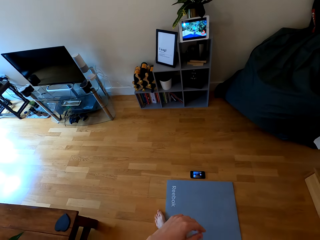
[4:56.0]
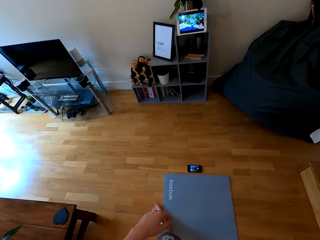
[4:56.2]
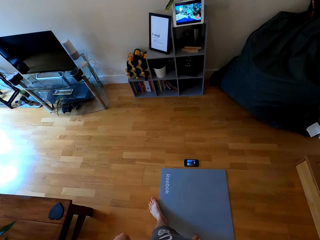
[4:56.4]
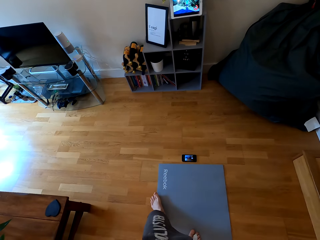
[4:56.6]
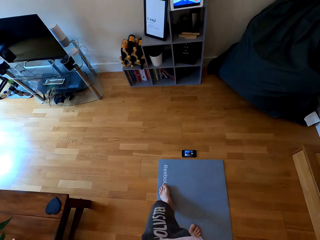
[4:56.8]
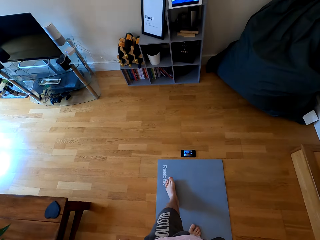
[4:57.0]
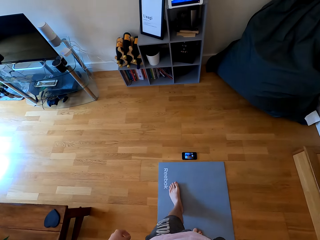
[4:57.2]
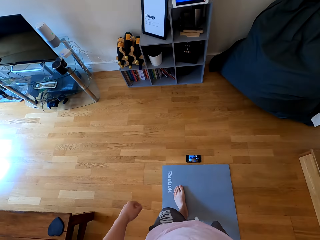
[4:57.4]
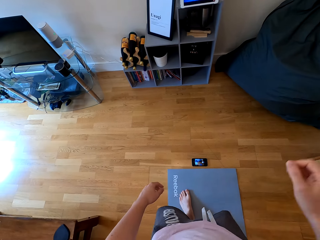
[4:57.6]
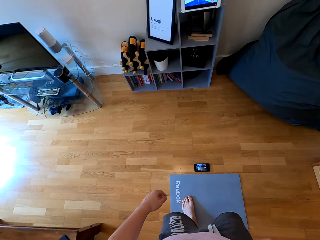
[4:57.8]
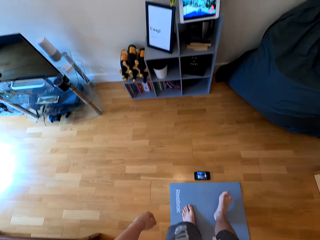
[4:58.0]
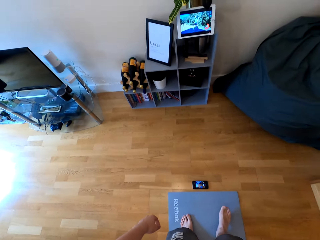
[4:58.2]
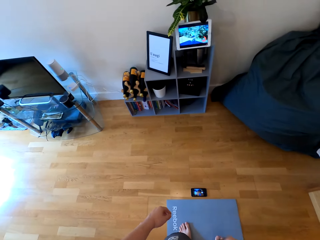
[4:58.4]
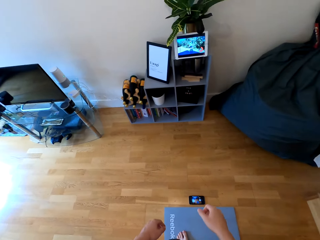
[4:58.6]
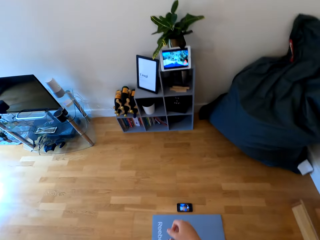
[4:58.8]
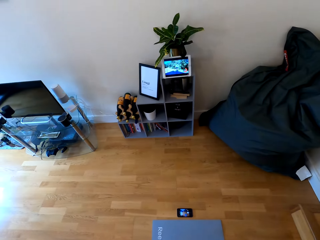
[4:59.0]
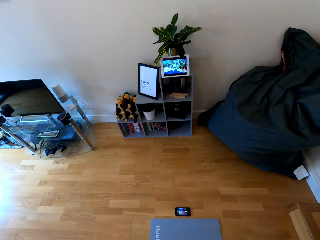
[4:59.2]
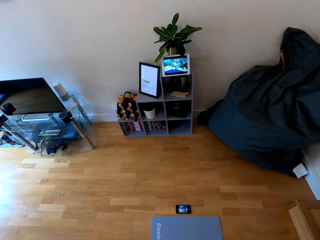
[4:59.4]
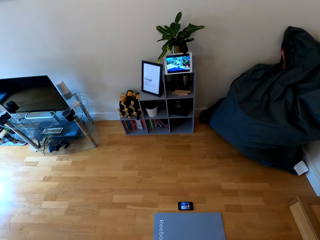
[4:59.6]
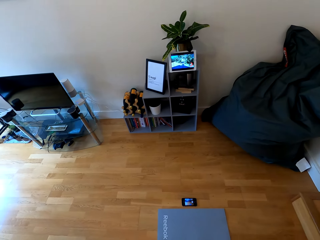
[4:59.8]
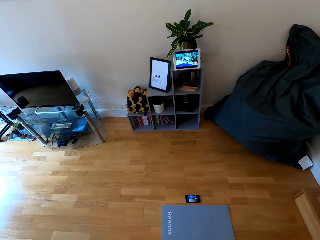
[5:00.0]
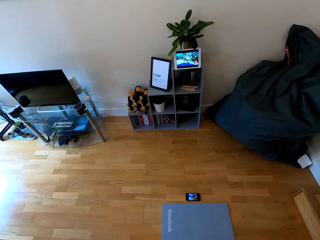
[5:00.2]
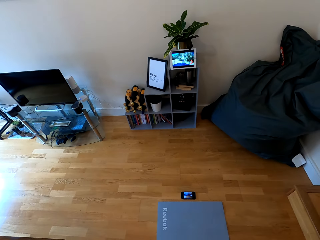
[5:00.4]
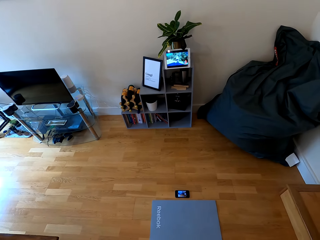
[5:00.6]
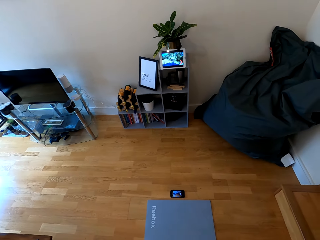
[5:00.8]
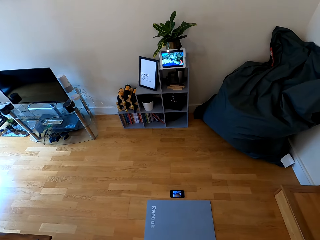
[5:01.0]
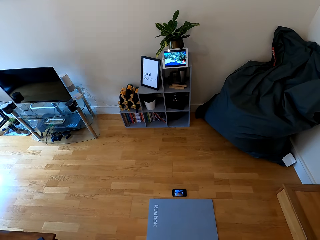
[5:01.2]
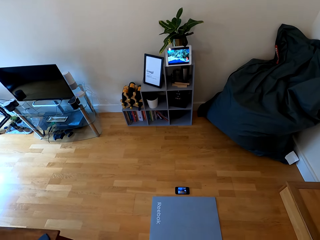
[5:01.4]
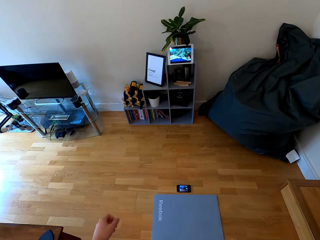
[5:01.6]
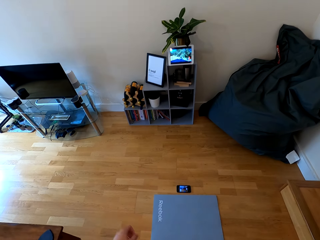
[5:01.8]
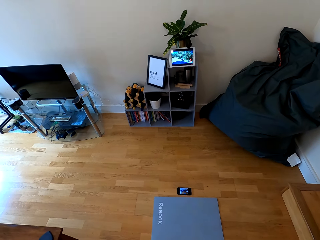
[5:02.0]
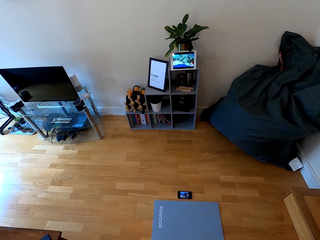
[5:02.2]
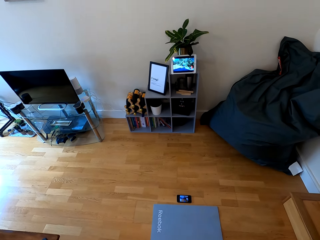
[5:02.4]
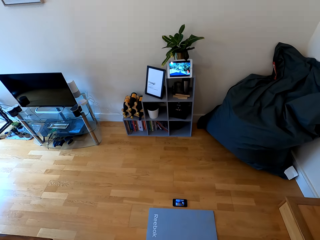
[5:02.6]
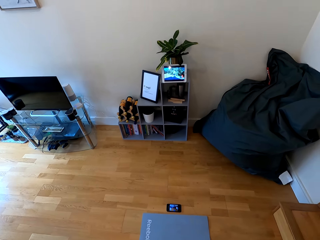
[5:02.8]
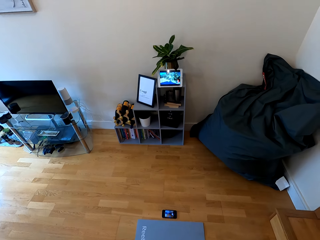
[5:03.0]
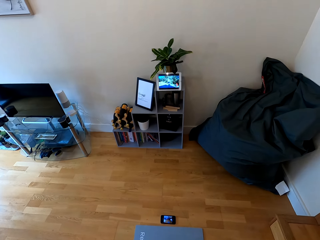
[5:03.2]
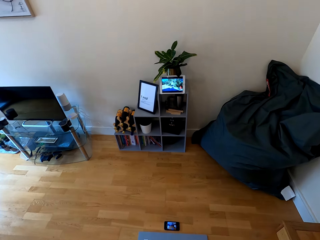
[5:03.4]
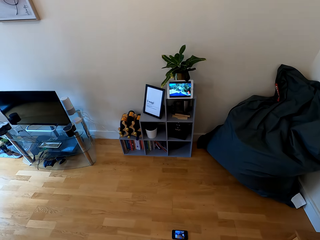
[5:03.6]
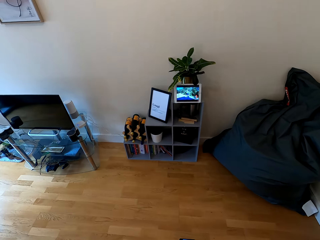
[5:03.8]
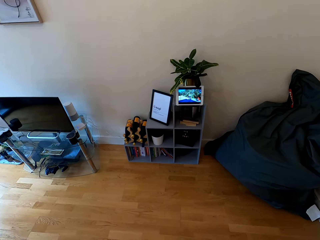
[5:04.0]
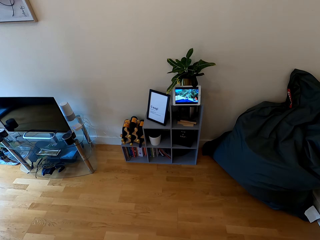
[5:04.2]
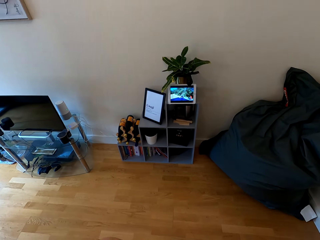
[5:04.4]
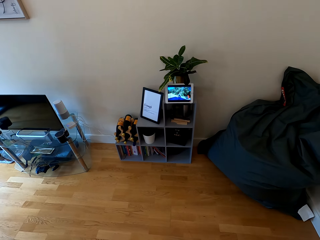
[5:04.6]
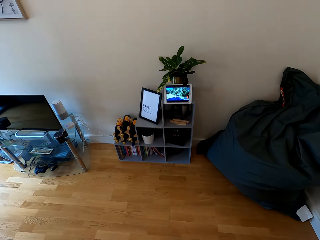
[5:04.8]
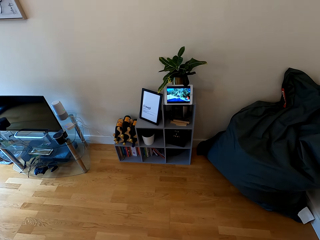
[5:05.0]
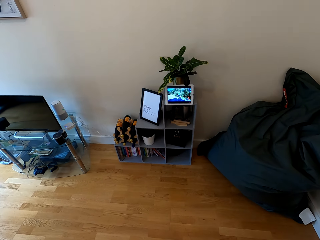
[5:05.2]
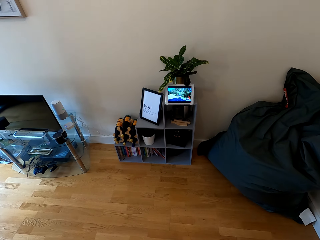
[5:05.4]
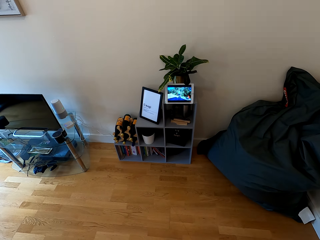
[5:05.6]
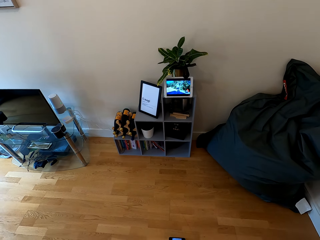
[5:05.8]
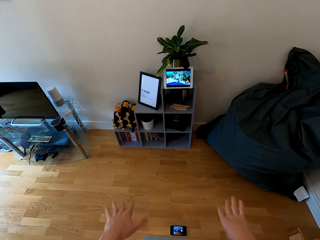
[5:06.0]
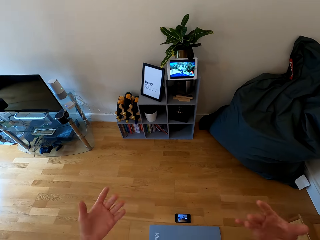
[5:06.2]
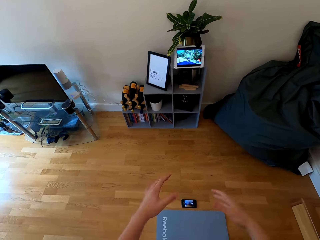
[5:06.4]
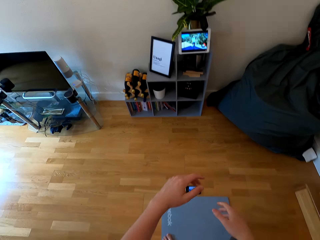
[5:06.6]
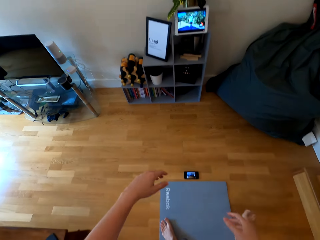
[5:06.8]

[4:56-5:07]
The camera wearer looks at the tablet.

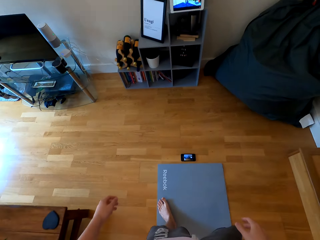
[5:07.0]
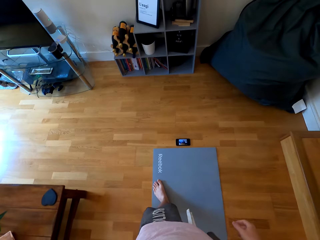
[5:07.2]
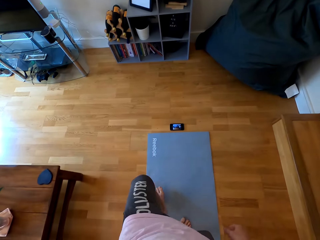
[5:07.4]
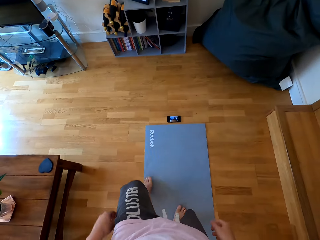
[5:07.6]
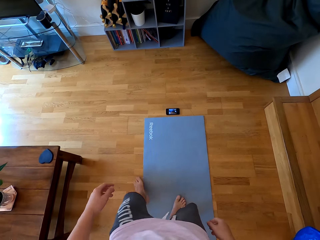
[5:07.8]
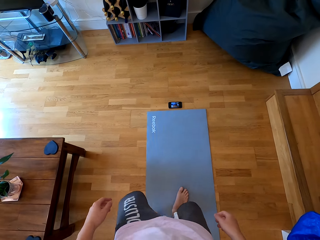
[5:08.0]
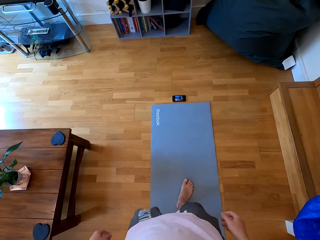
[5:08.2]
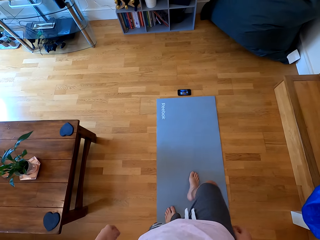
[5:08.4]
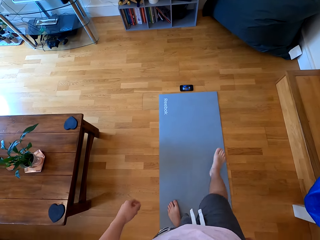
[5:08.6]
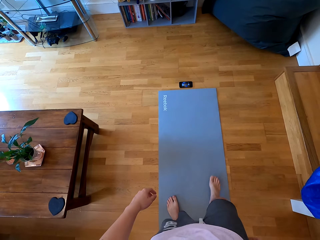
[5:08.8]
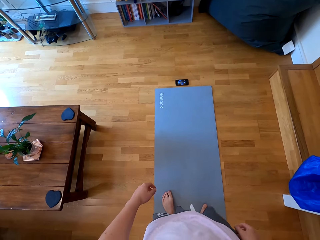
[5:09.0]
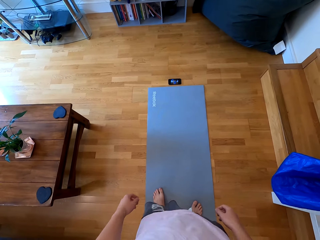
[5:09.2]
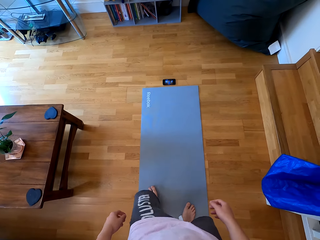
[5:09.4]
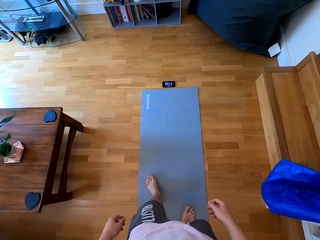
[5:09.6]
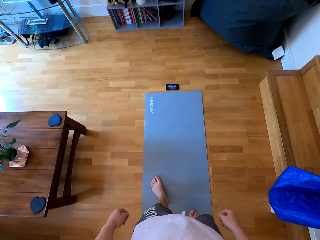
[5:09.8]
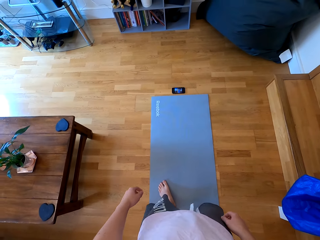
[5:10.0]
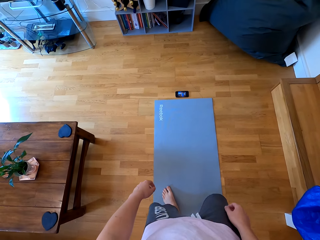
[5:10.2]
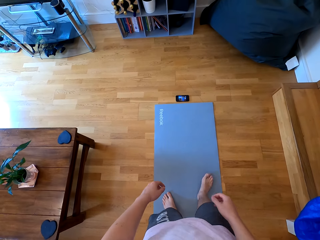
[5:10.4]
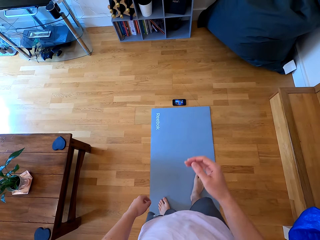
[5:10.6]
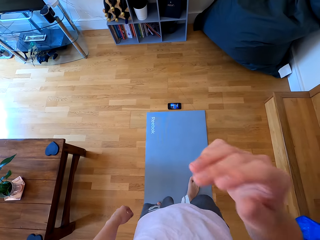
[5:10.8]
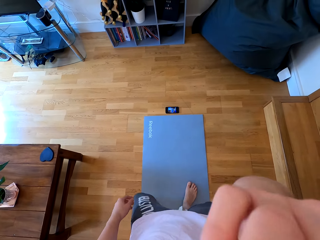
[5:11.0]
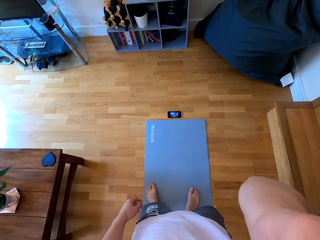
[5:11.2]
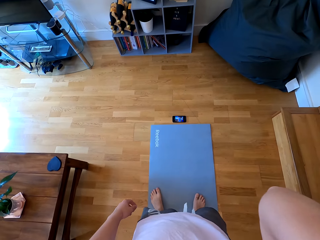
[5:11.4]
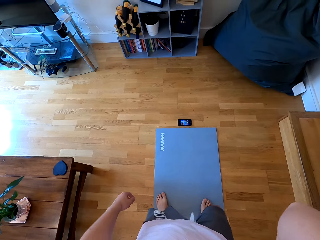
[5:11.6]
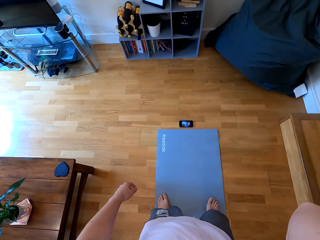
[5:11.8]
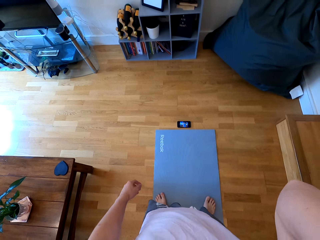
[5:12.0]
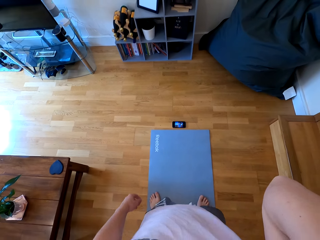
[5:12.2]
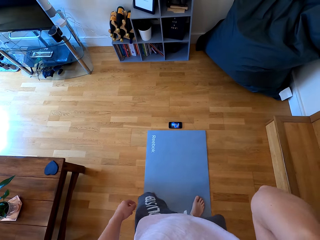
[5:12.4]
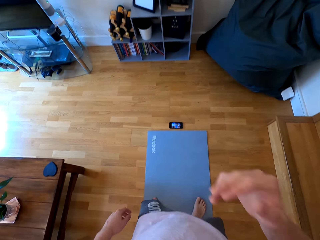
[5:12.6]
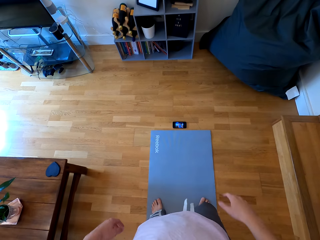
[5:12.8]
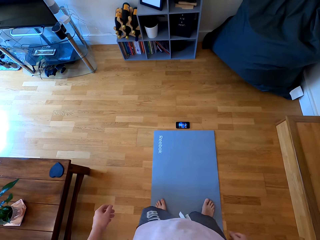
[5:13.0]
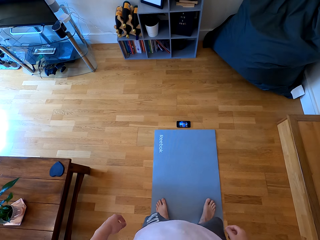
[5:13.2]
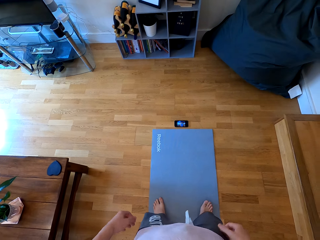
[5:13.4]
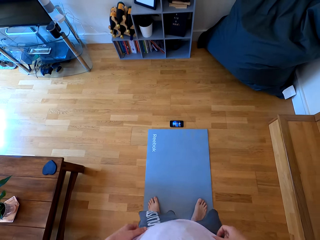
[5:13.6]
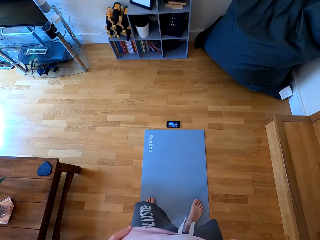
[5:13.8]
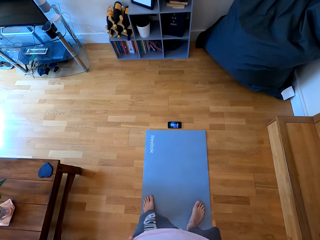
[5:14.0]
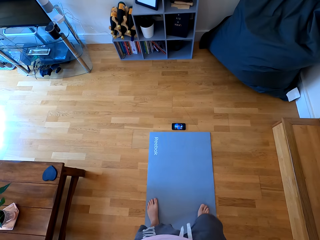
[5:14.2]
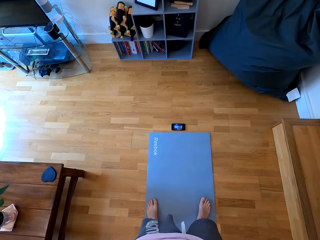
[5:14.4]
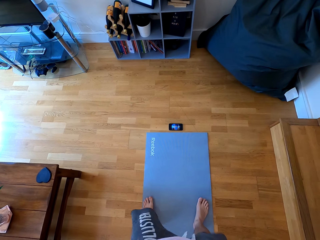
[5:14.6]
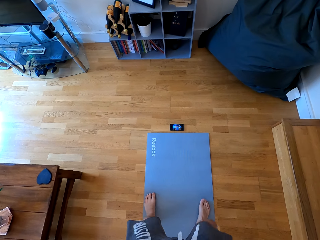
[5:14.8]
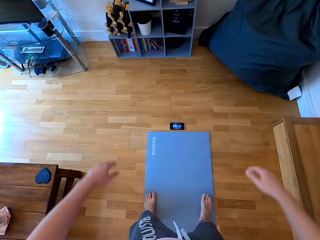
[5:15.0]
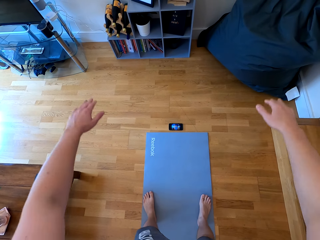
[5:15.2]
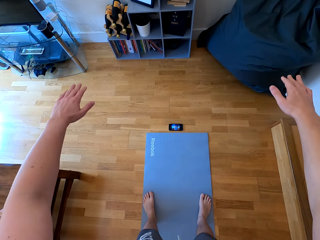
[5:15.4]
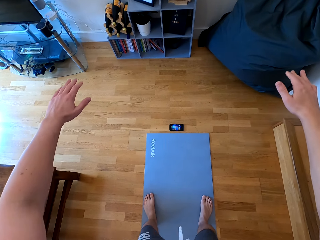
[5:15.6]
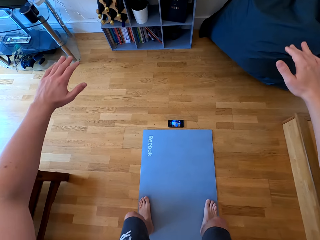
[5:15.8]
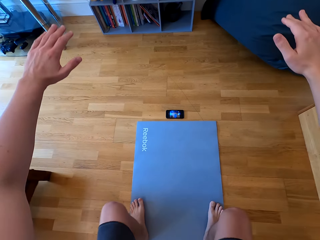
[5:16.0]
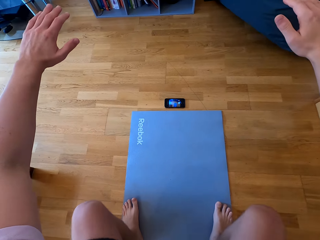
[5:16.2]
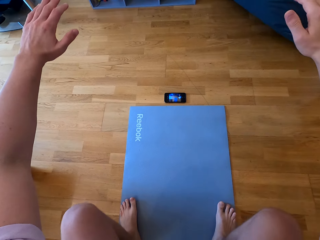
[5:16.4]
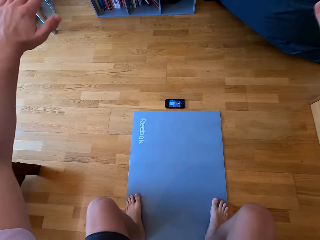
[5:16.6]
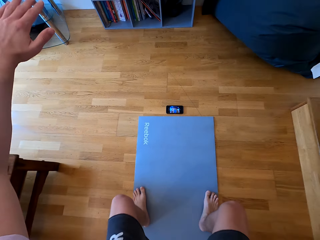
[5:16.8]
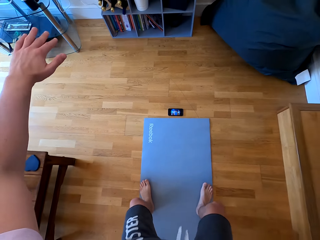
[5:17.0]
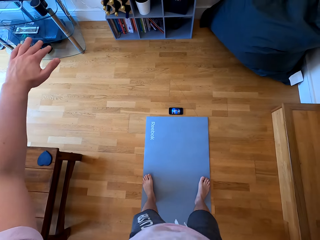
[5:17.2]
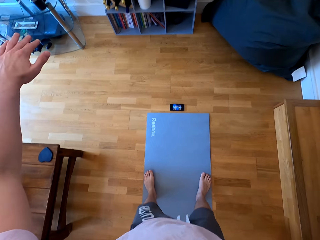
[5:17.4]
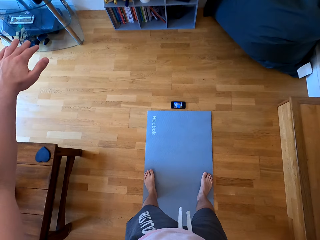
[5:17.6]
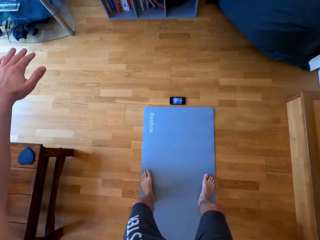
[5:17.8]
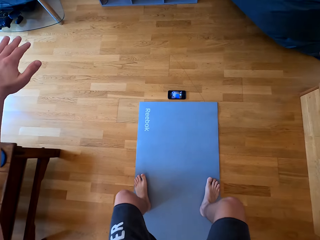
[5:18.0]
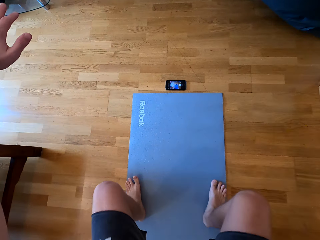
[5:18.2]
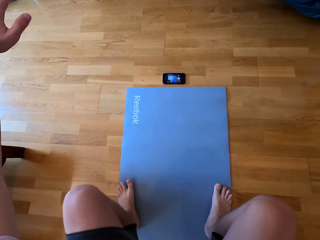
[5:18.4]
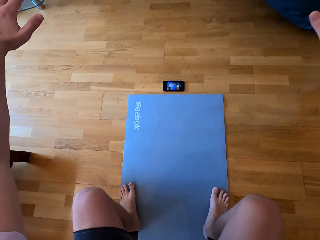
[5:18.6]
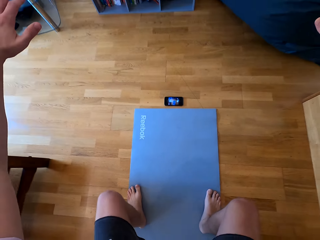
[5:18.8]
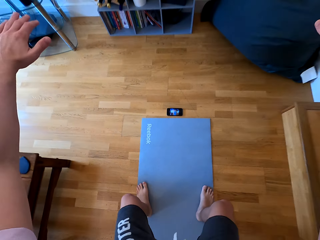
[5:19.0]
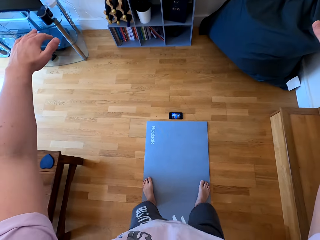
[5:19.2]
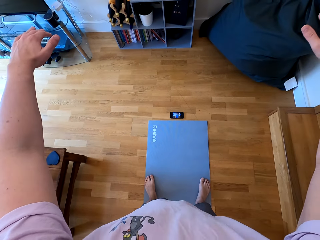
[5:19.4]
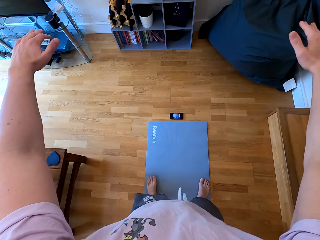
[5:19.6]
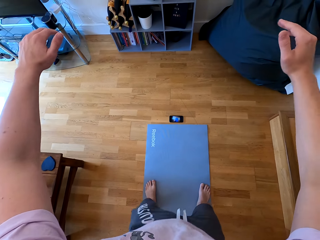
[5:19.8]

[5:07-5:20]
The camera wearer stretches both legs. They raise the right hand towards something. They withdraw the right hand from something. They do squats. They raise both hands in front. They bend on the mat and stand up from the mat.
